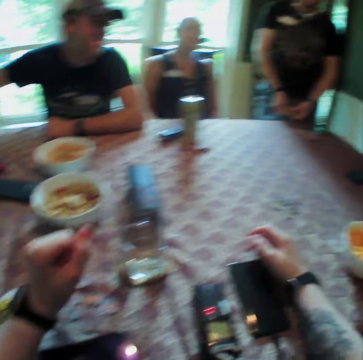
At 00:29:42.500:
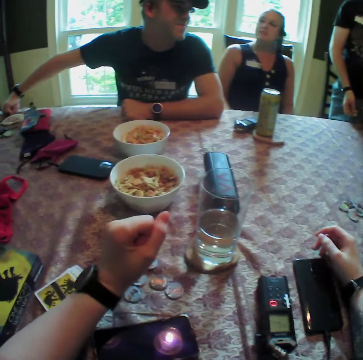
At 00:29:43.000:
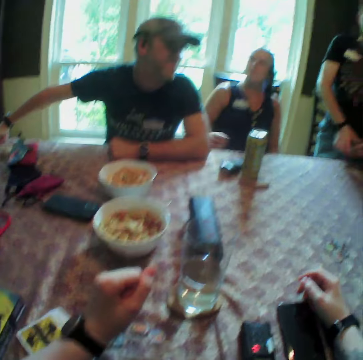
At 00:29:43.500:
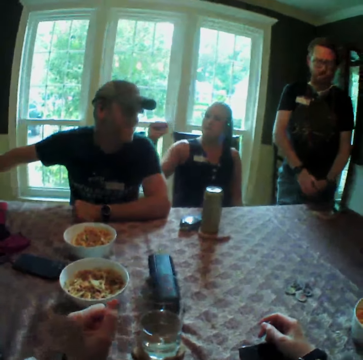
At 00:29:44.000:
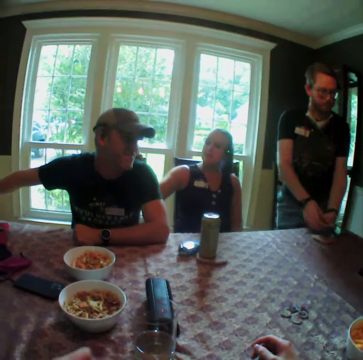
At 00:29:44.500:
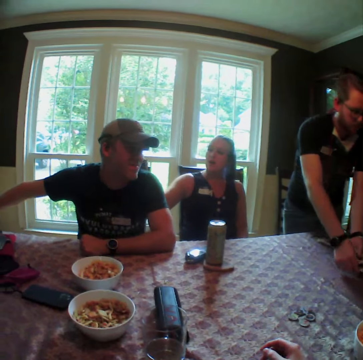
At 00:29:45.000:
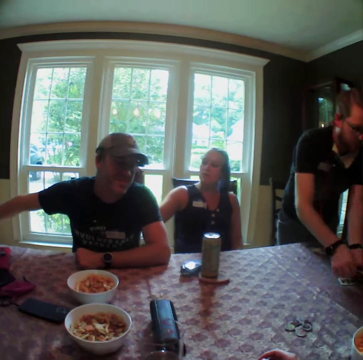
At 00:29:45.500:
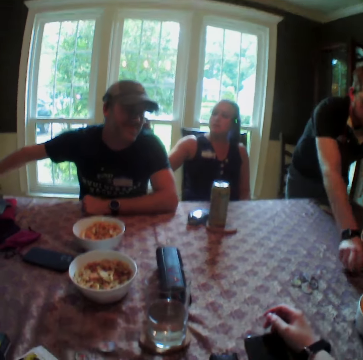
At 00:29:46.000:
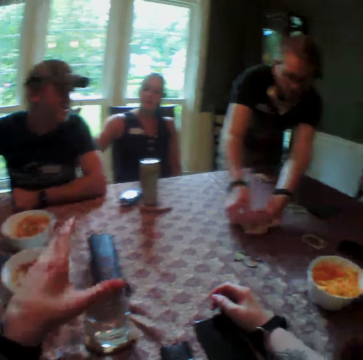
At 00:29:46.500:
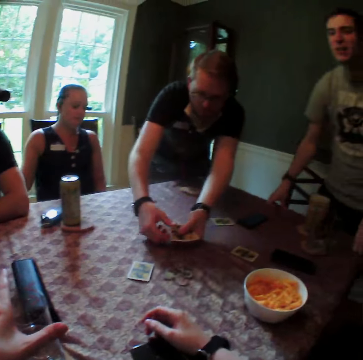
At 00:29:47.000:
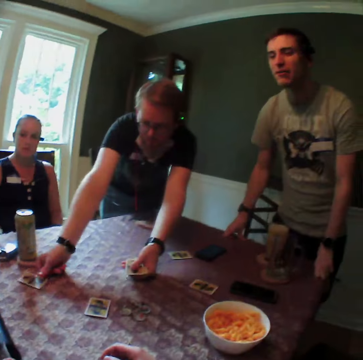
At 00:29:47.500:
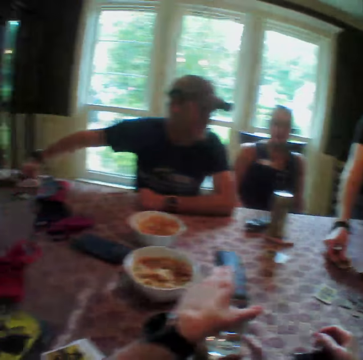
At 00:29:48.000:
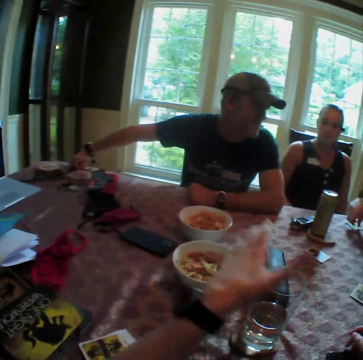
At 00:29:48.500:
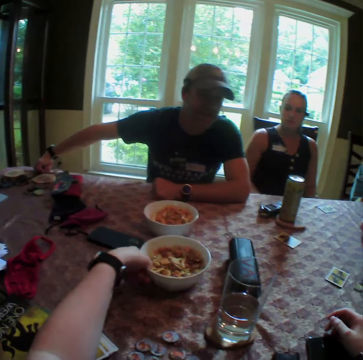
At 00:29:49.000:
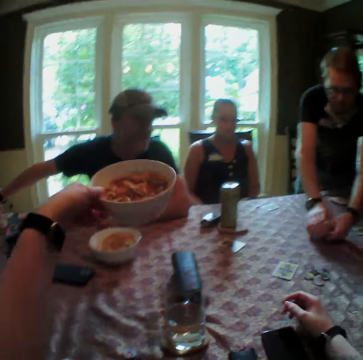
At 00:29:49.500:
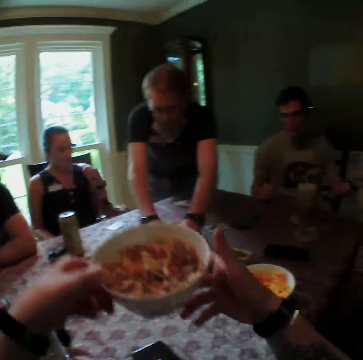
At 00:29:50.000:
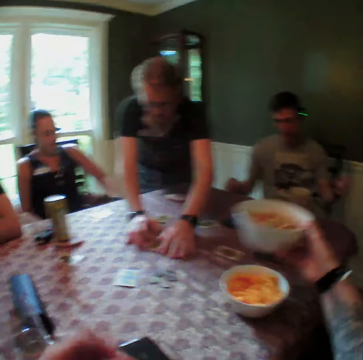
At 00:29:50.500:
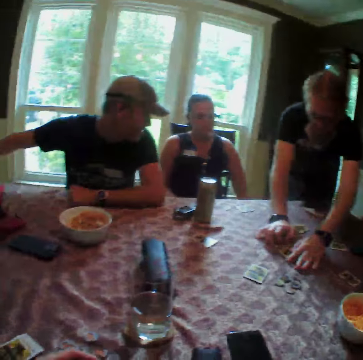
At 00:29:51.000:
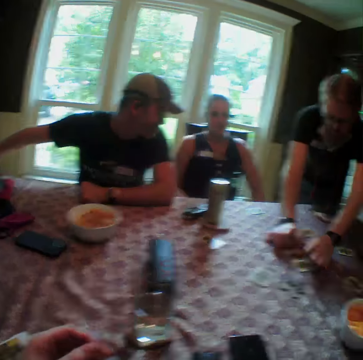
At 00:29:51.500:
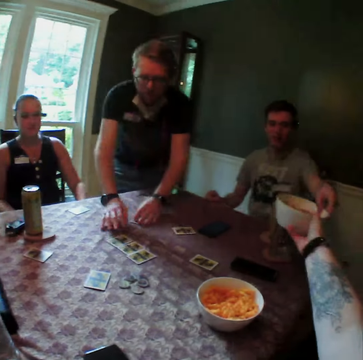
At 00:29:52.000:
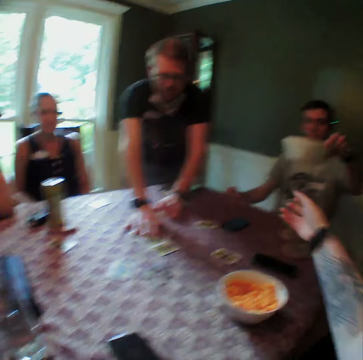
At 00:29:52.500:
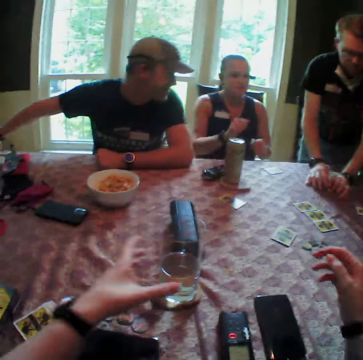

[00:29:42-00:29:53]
The camera wearer turns around the house. A woman taps a man on the back with her right hand. Another man arranges the cards in his left hand on the table with his right hand. A third man puts his right hand on the table. The camera wearer touches the glass of water from the table with his left hand. He carries the bowl of corn flakes from the table with his left hand. He picks snacks from the table. He passes the bowl of corn flakes from his left hand to his right hand. He holds the snacks with both hands. The third man collects the bowl of corn flakes from the camera wearer with his left hand.

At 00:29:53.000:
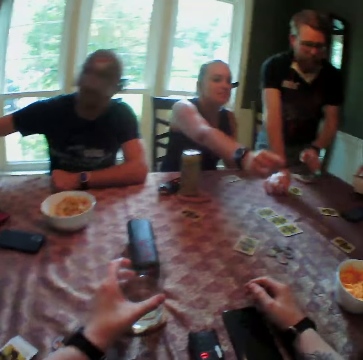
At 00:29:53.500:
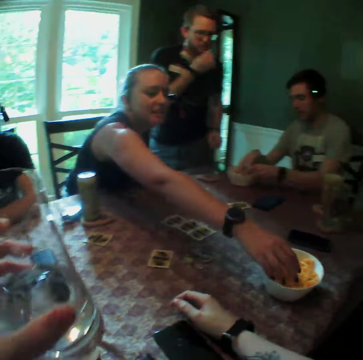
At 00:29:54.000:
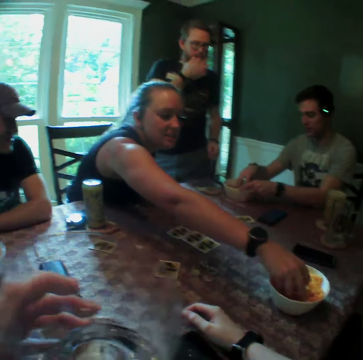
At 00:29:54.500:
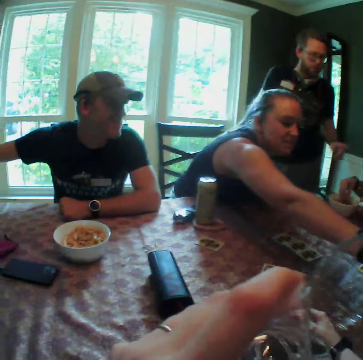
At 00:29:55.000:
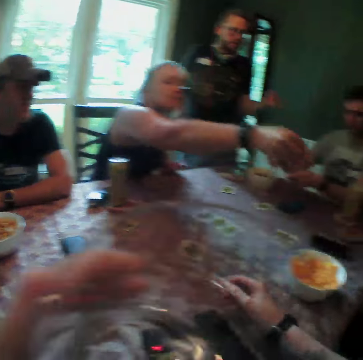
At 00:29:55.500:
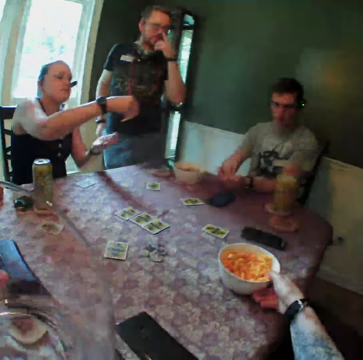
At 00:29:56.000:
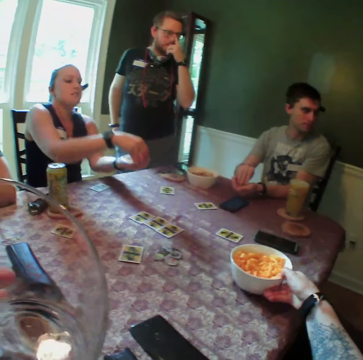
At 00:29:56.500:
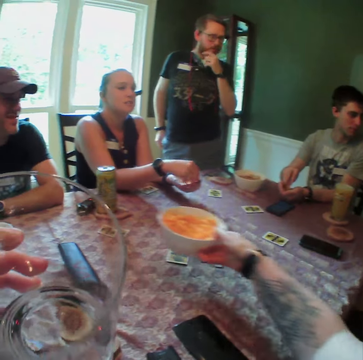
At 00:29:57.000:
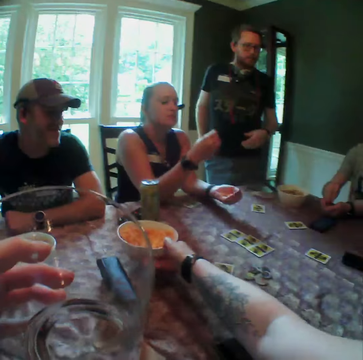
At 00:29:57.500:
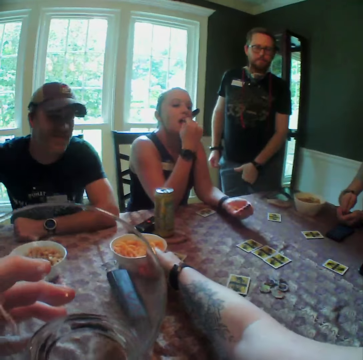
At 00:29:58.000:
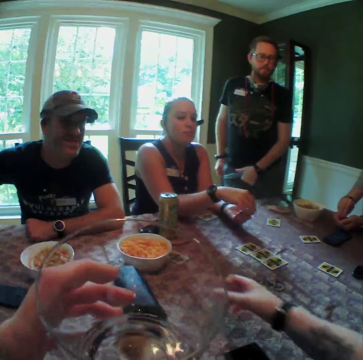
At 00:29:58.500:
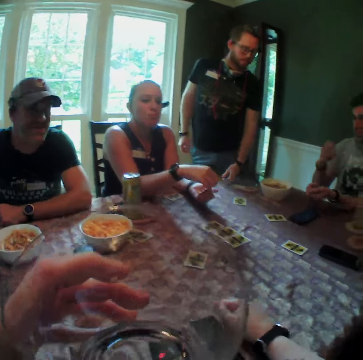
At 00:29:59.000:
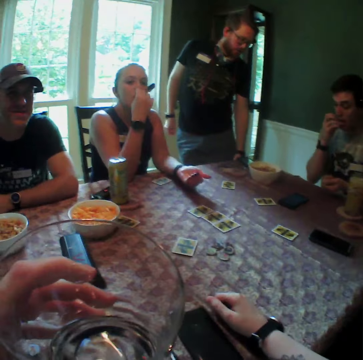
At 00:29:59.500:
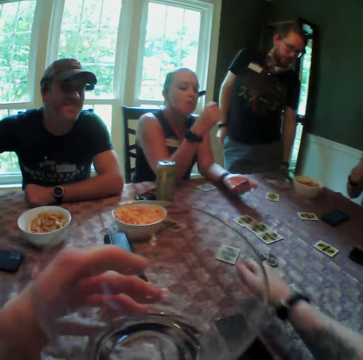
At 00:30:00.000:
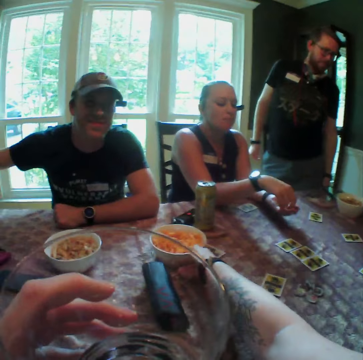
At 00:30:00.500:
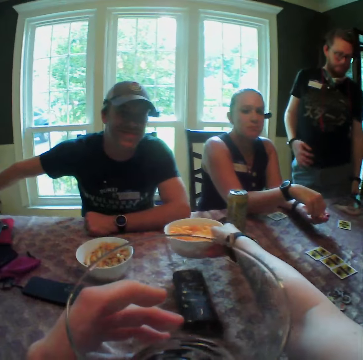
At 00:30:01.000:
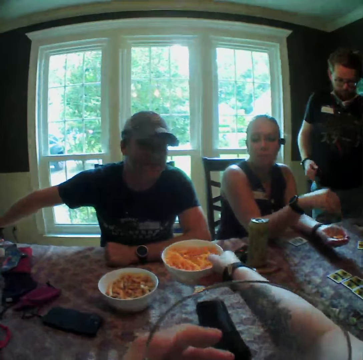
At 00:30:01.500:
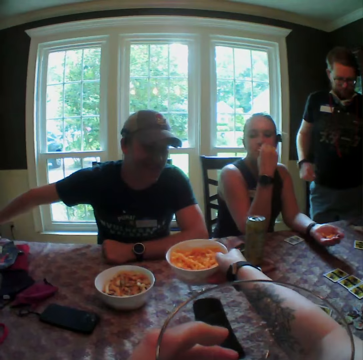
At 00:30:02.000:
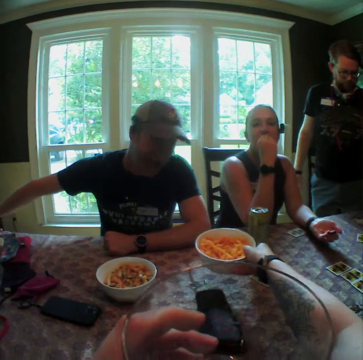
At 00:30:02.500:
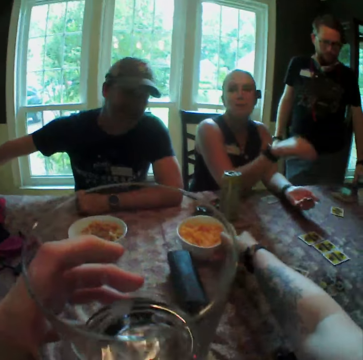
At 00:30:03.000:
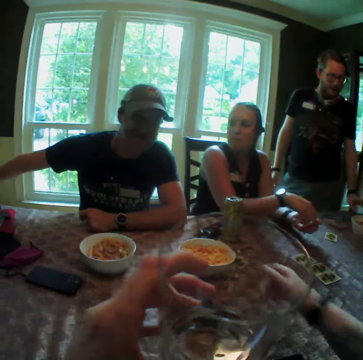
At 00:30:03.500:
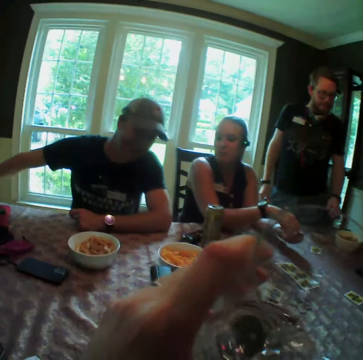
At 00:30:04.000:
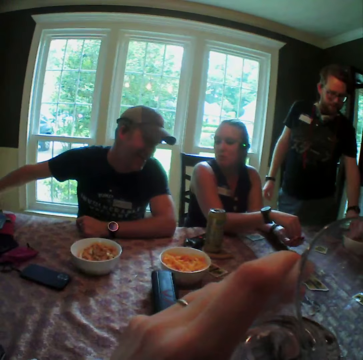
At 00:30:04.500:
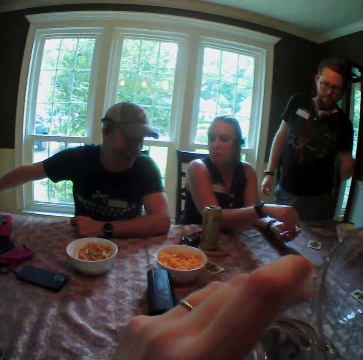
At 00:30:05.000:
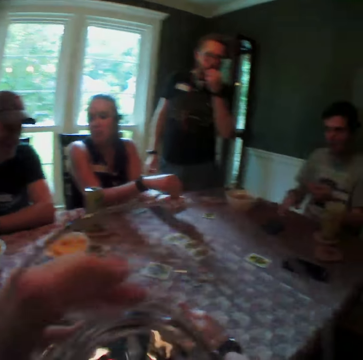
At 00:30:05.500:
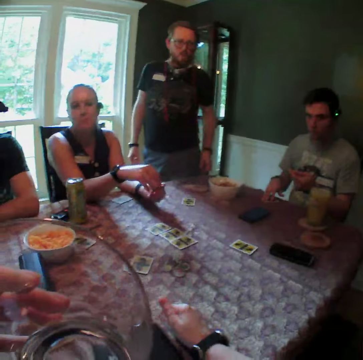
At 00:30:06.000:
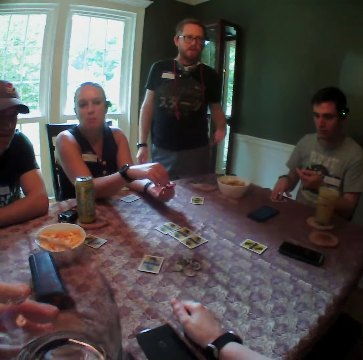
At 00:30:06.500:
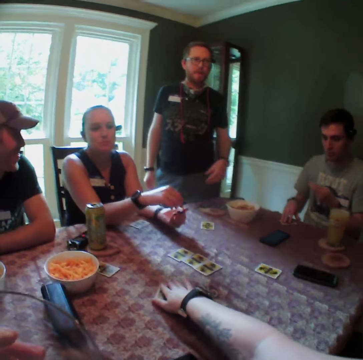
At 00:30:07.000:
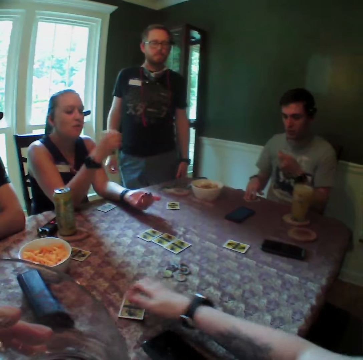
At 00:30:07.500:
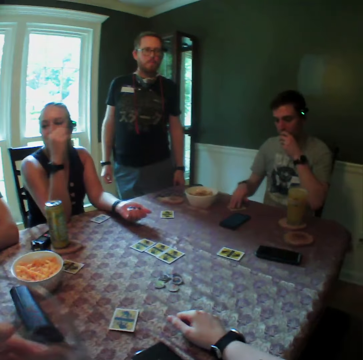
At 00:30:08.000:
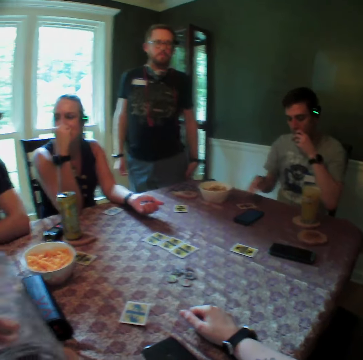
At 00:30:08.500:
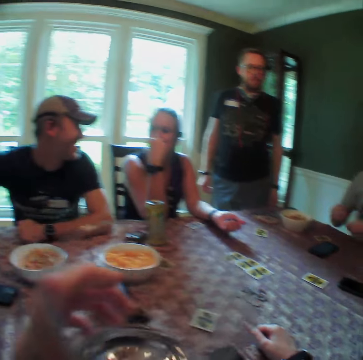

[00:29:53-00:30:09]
The camera wearer takes the glass of water from the table with his left hand. A man takes corn flakes from the bowl of corn flakes with his right hand and drops the bowl of corn flakes in his left hand on the table. A woman picks corn flakes from the bowl of corn flakes on the table with her right hand. The camera wearer takes a drink from the glass of water in his left hand. The man pours the corn flakes in his right hand into his left hand. Another man scratches his nose with his left hand. The camera wearer carries the bowl of corn flakes from the table with his right hand. The woman pours the corn flakes in her right hand into her left hand. The camera wearer drops the bowl of corn flakes in his right hand on the table. The woman eats the corn flakes in her right hand. The camera wearer places his right hand on the table. The woman picks corn flakes from her left hand with her right hand. The first man eats the corn flakes in his right hand. The woman eats the corn flakes in her right hand with her left hand. The camera wearer carries the bowl of corn flakes from the table with his right hand. He drops the bowl of corn flakes in his right hand on the table. The other man picks corn flakes from the bowl of corn flakes on the table with his left hand and eats the corn flakes in his left hand. The camera wearer drags a card on the table with his right hand. The first man pushes a card on the table forward with his right hand and eats the corn flakes in his left hand.

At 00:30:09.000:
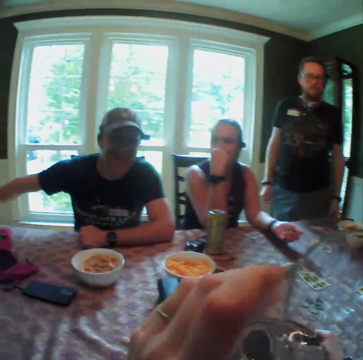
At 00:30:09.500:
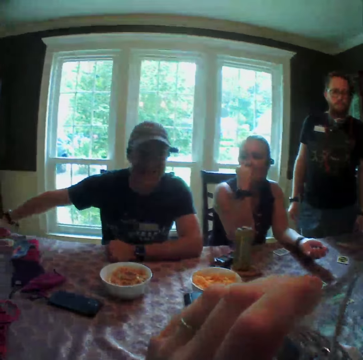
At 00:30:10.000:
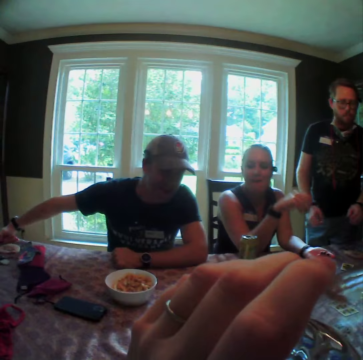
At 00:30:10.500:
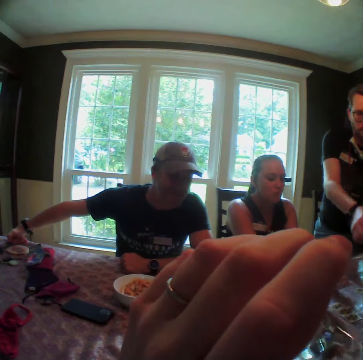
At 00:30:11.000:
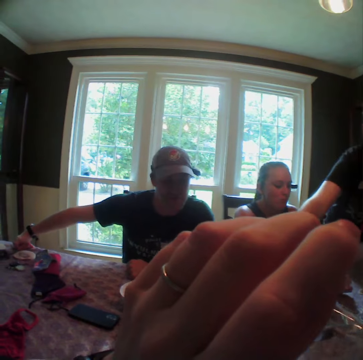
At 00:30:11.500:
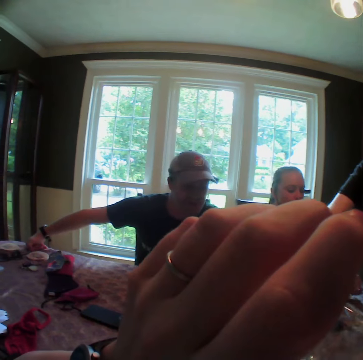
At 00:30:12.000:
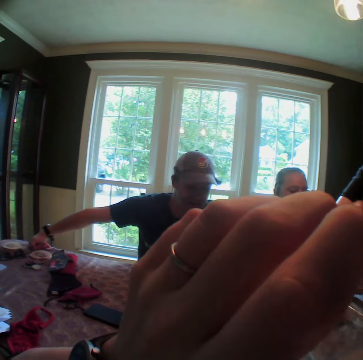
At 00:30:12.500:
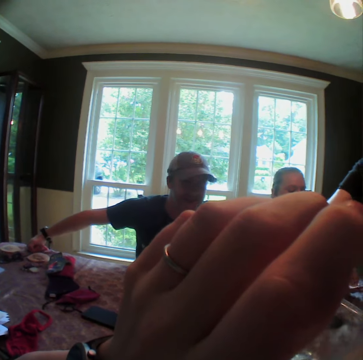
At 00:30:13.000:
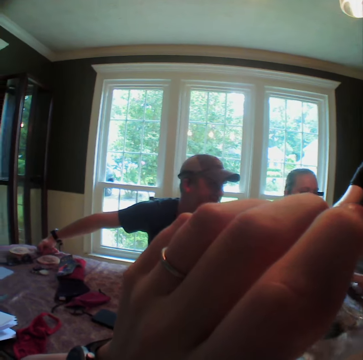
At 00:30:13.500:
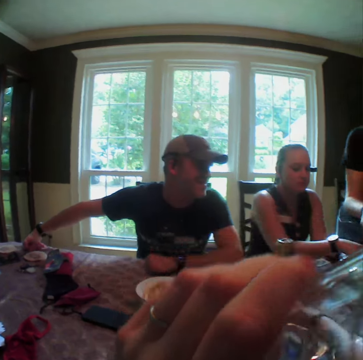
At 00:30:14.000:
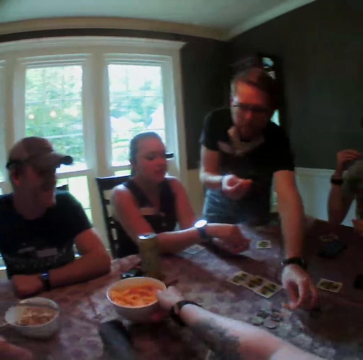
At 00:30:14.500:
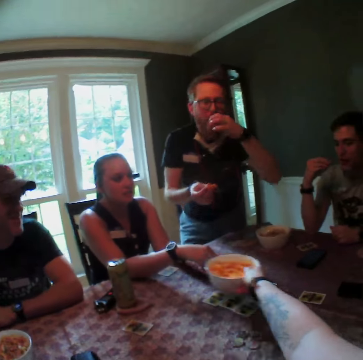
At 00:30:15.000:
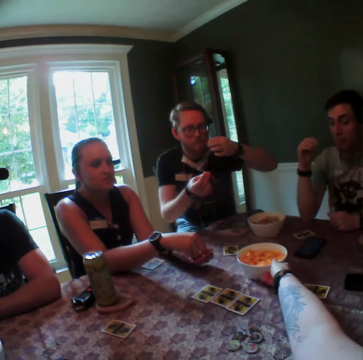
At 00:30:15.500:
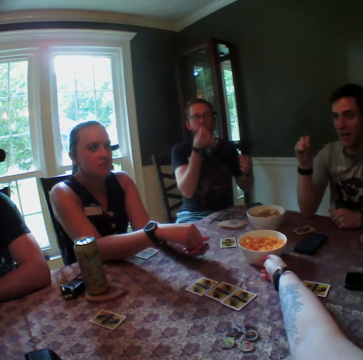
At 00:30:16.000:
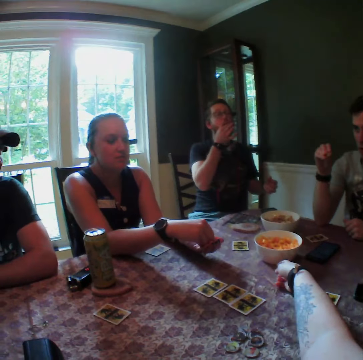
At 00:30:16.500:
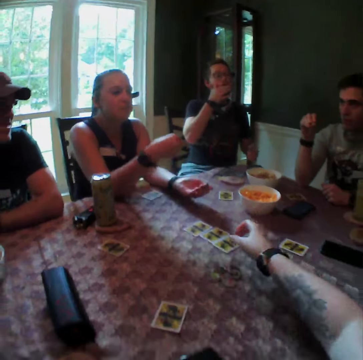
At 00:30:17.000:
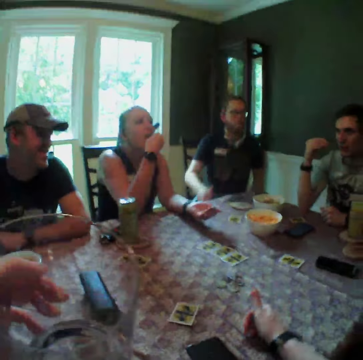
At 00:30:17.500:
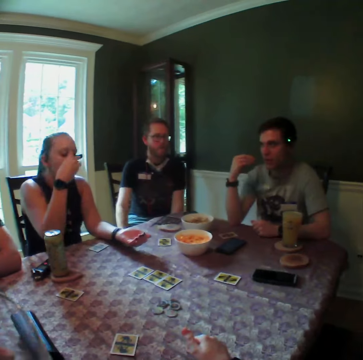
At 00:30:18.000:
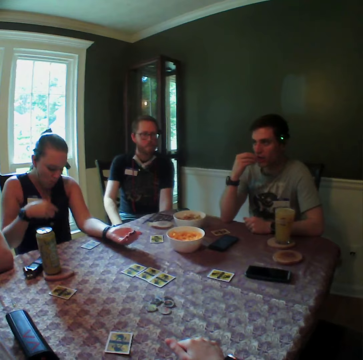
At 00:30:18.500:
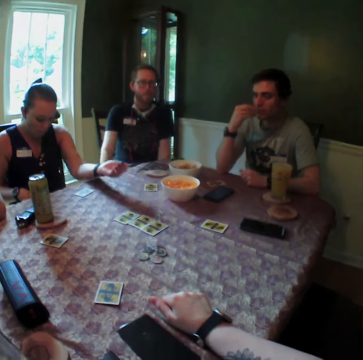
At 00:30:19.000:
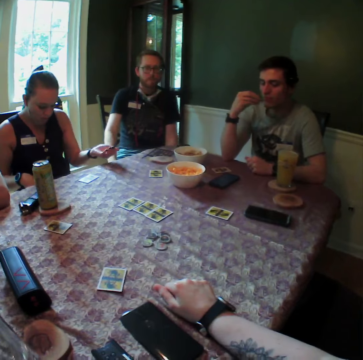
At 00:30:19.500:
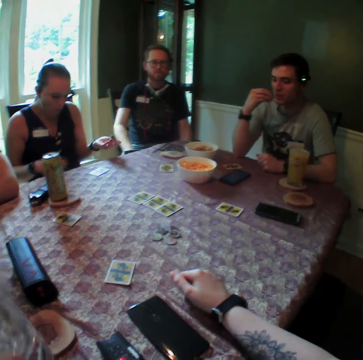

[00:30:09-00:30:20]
The camera wearer takes a drink from the glass of water in his left hand. He carries the bowl of corn flakes from the table with his right hand. A man picks corn flakes from the table with his left hand. The camera wearer picks snacks from the table. A woman arranges cards on the table. The man eats the corn flakes in his left hand. The camera wearer drops the bowl of corn flakes in his right hand on the table. The man sits on a chair. The man eats the corn flakes in his right hand. The woman eats the corn flakes in her right hand.
